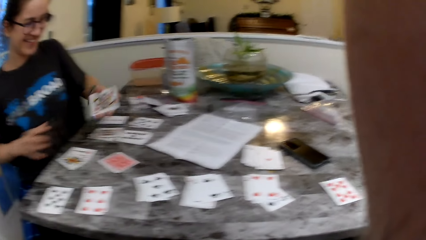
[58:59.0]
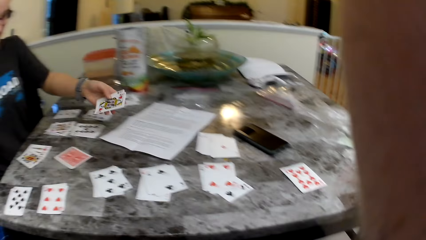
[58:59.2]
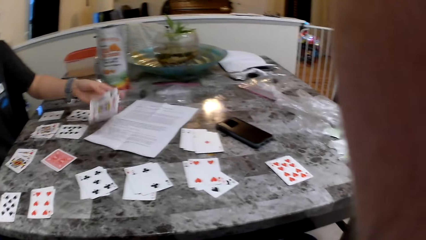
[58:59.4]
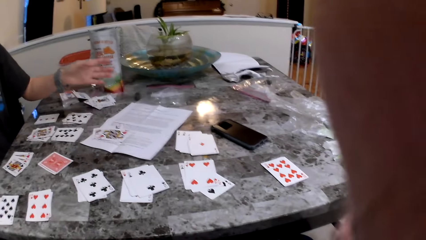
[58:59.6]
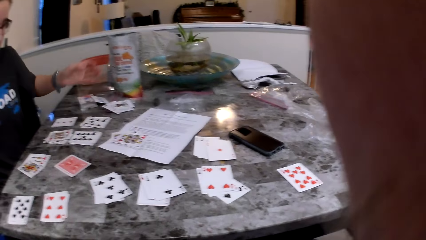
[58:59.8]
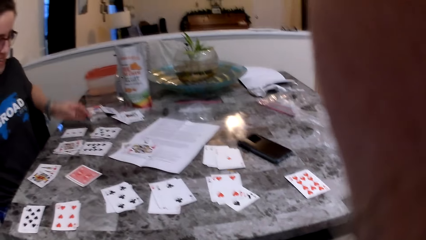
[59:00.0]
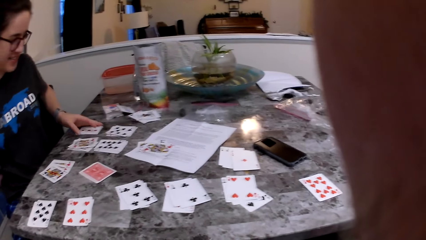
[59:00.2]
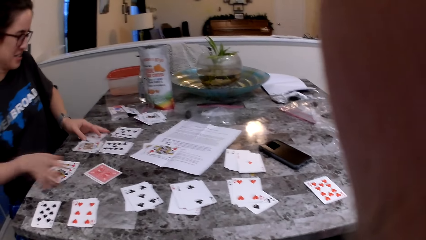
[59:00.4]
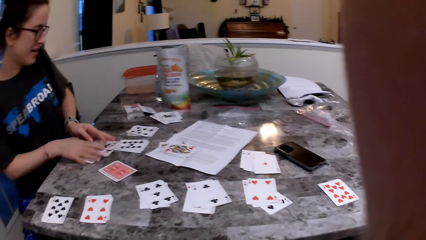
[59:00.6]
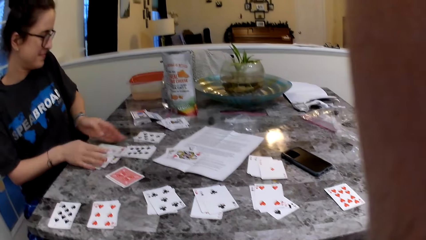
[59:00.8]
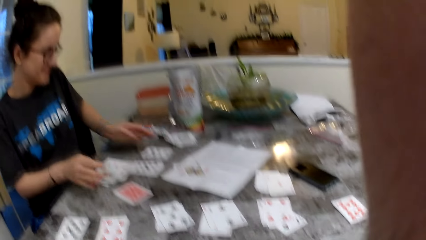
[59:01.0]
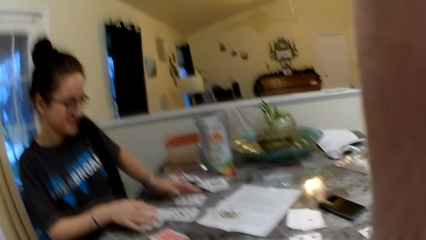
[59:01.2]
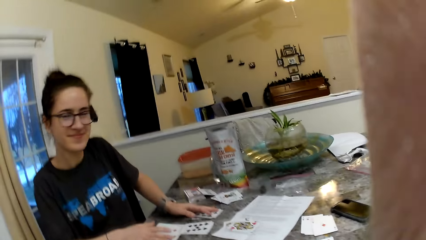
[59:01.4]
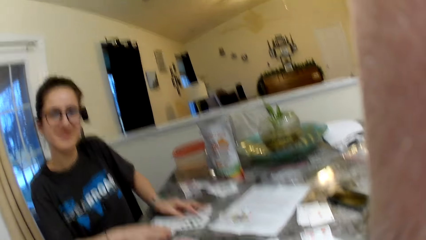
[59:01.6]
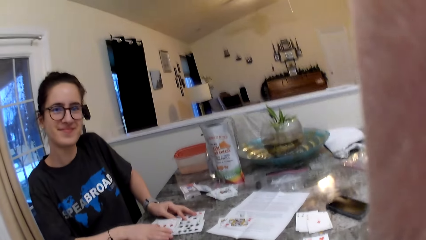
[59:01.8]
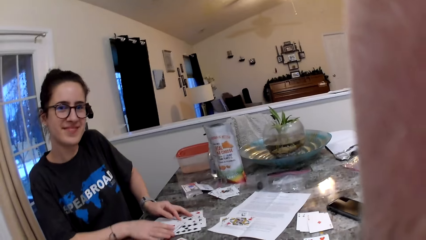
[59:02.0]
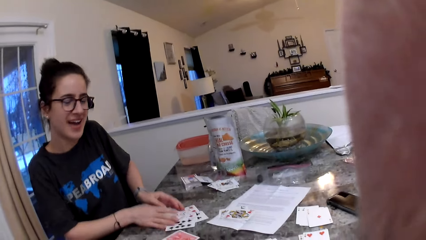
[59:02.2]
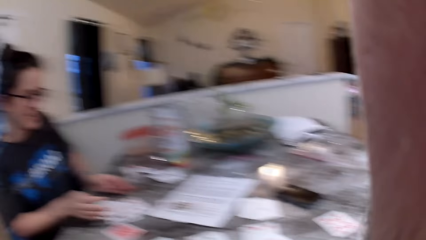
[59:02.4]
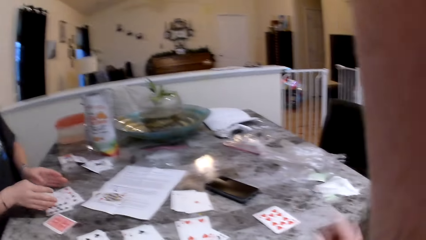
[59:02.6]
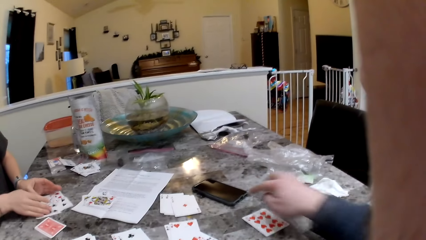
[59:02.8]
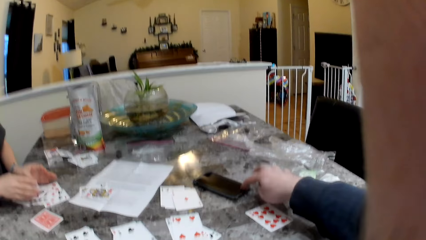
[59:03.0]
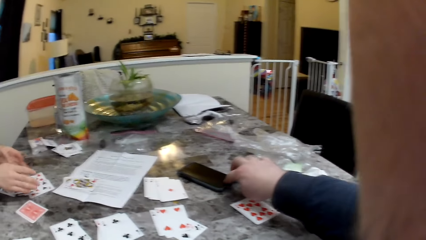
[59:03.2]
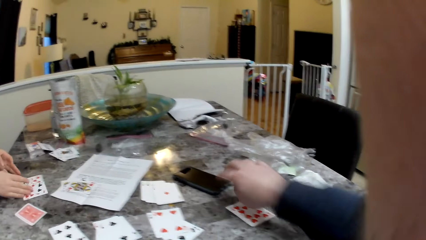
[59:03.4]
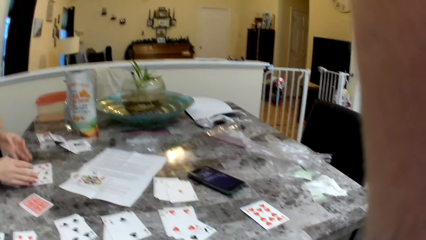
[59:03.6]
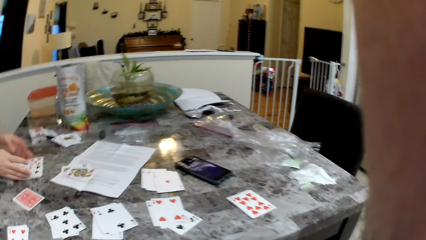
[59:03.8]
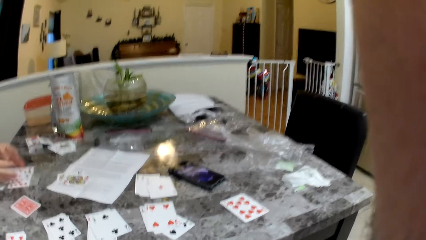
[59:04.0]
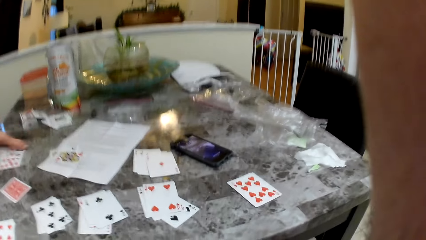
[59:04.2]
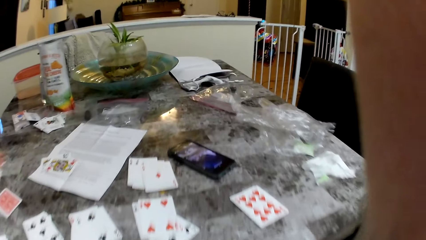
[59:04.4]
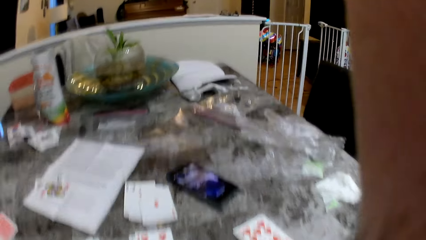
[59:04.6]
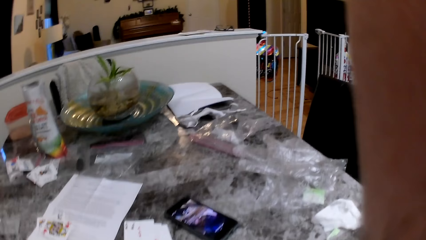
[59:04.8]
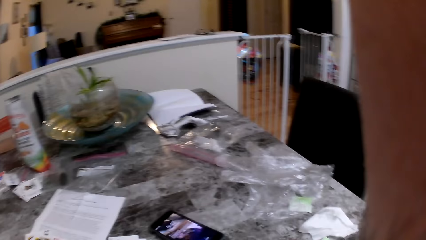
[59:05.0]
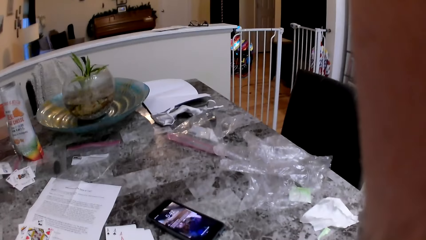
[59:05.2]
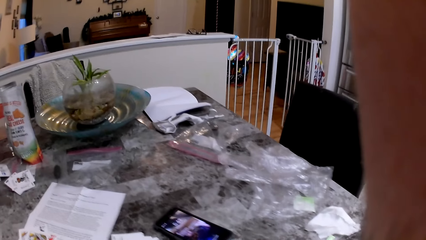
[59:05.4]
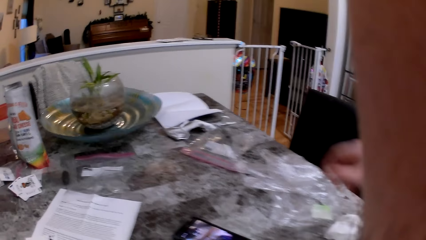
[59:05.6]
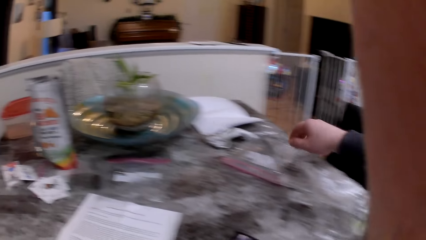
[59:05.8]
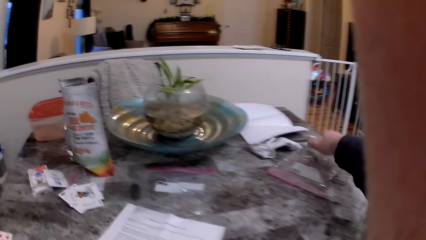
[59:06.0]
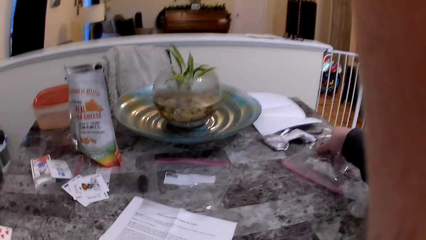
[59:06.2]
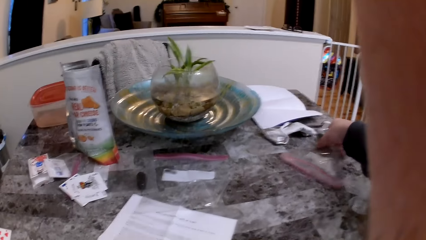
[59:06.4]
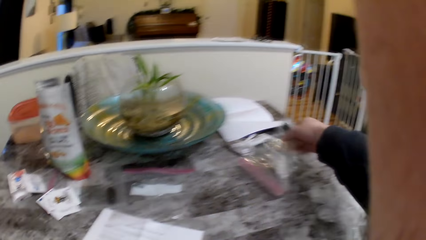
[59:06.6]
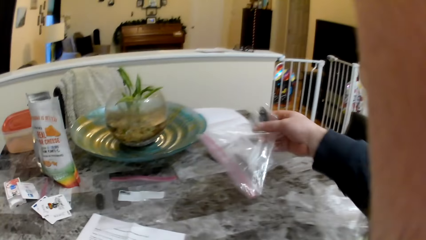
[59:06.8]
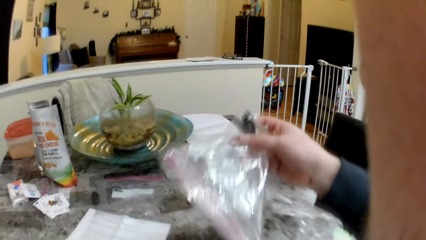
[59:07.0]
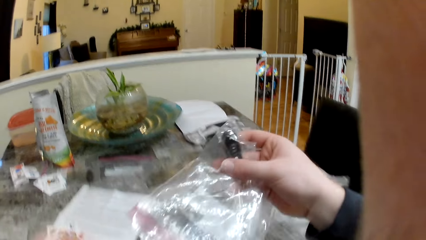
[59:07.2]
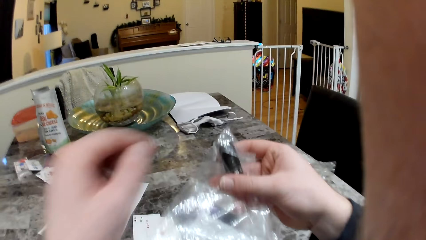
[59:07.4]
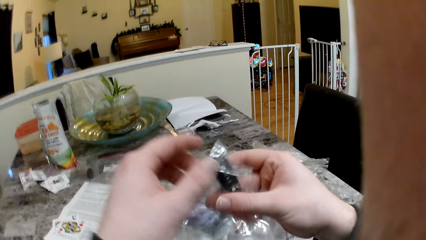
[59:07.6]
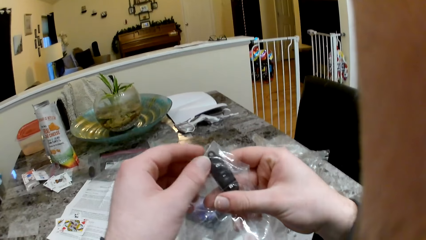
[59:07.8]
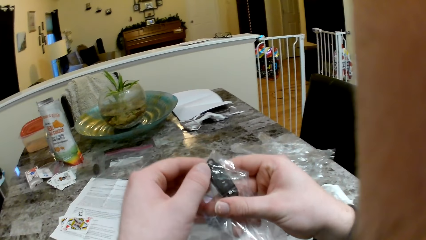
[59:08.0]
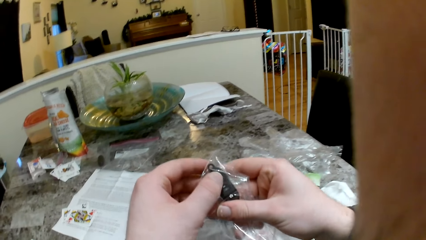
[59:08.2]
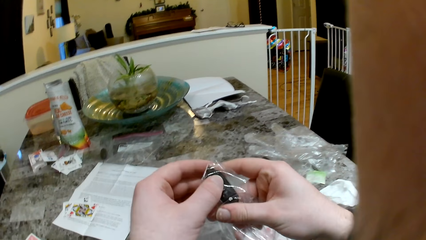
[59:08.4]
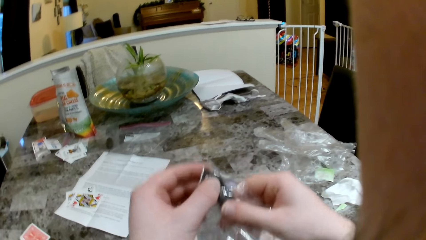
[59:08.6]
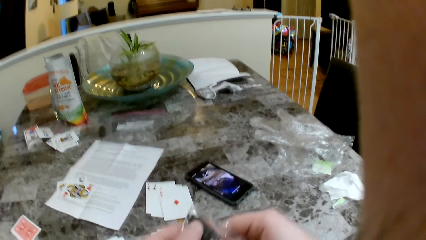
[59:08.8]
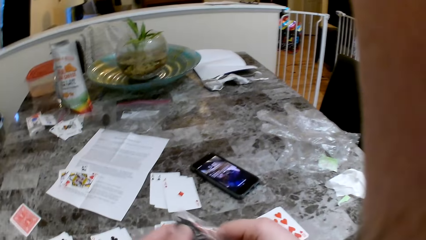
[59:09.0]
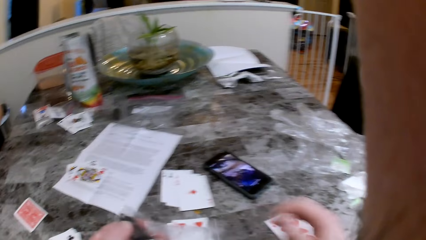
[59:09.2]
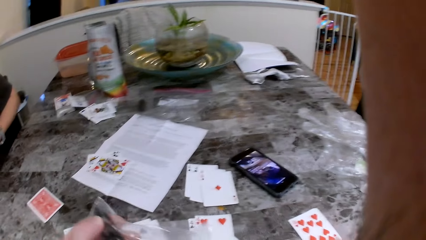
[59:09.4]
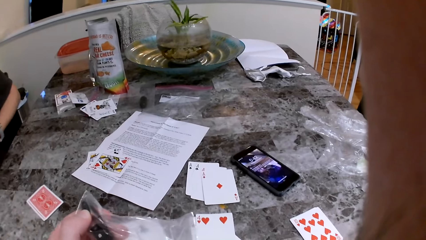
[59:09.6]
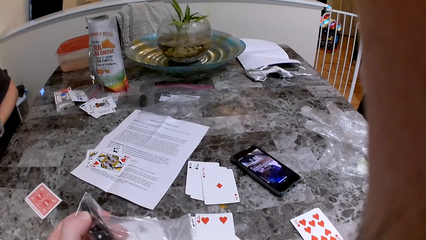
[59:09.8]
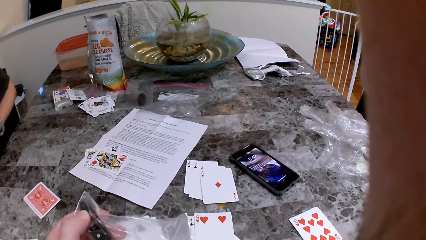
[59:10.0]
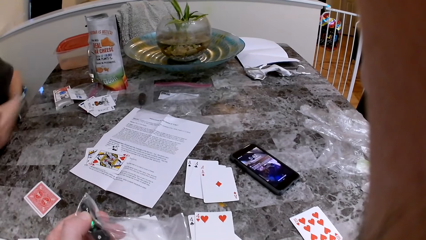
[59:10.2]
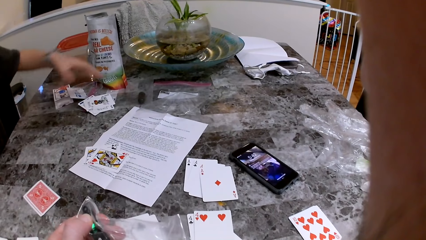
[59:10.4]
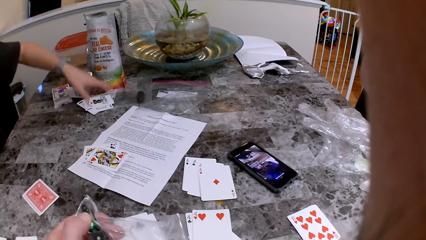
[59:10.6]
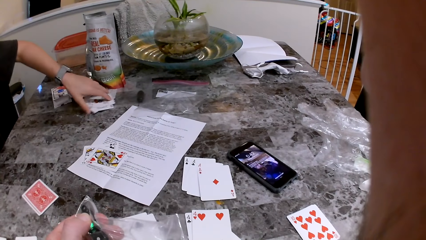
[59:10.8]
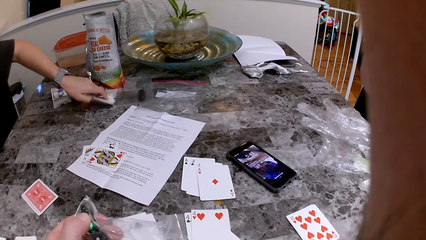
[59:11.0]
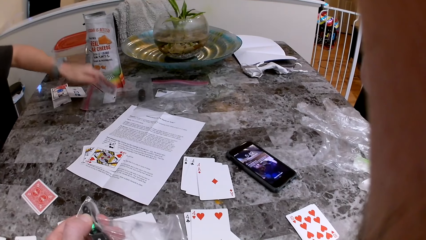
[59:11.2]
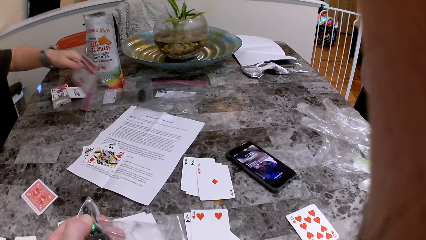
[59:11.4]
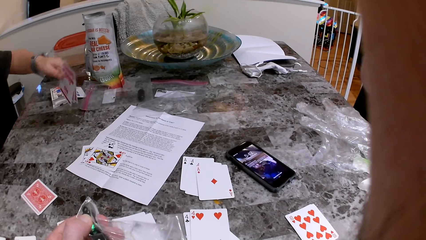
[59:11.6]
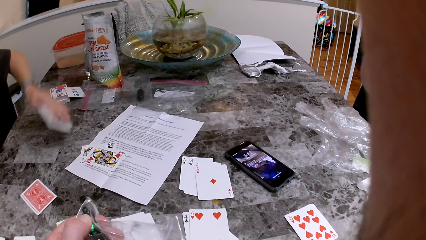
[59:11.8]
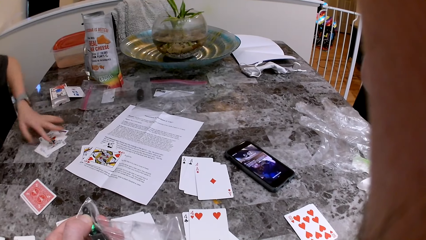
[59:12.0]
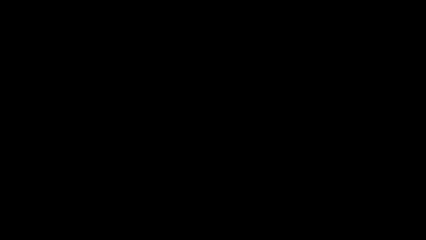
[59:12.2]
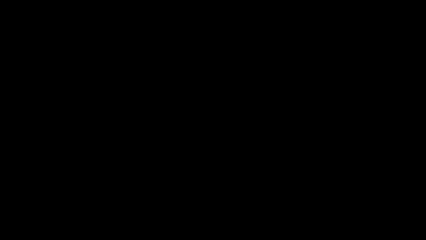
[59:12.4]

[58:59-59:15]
The woman puts the cards on her right hand on the table. The woman parks the cards on the table with her hands. The camera wearer checks a phone on the table with his right hand. He presses the phone. He picks a transparent bag or plastic paper containing a remote with his right hand. He presses the remote with his left hand. He holds the plastic paper with hands. The woman picks cards, and puts down cards.
